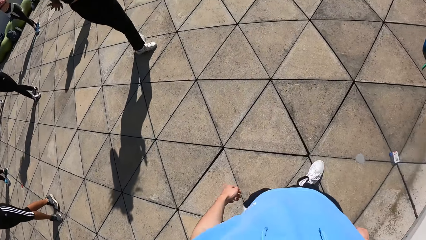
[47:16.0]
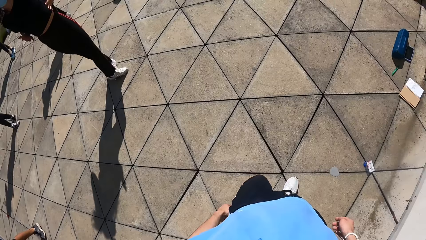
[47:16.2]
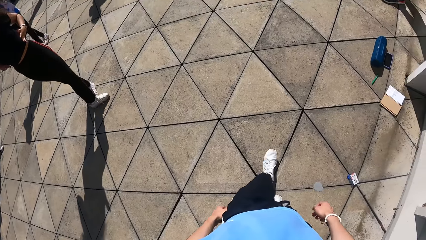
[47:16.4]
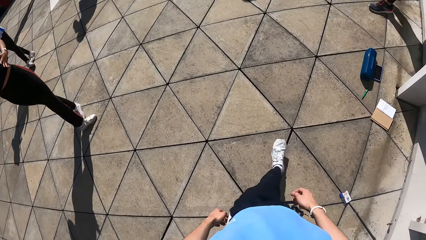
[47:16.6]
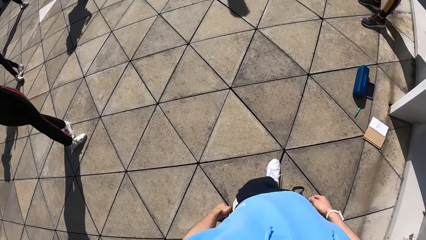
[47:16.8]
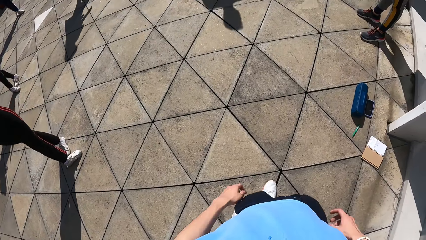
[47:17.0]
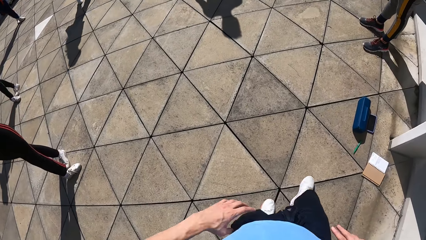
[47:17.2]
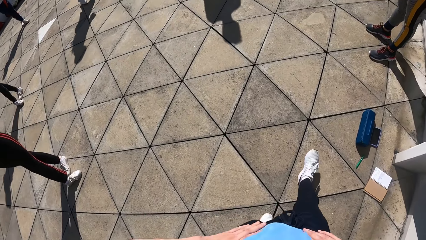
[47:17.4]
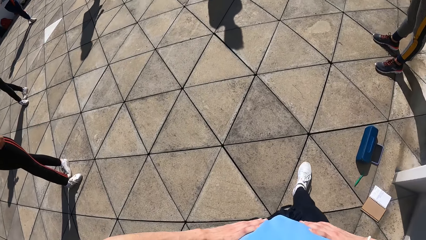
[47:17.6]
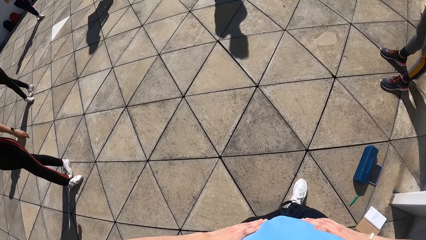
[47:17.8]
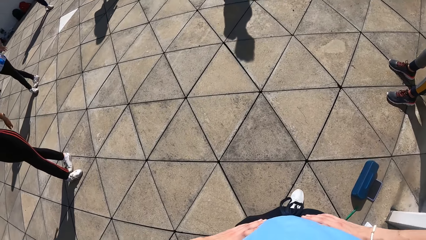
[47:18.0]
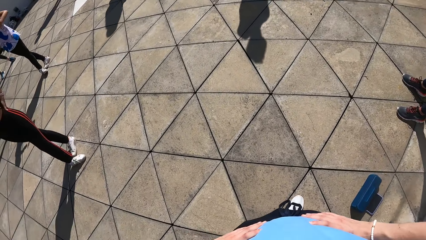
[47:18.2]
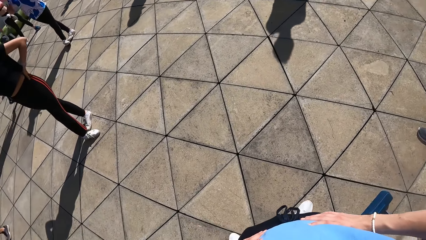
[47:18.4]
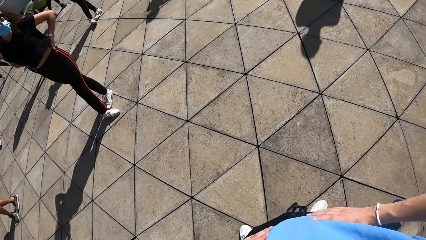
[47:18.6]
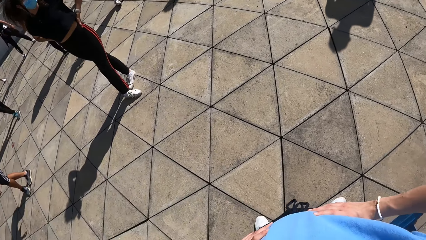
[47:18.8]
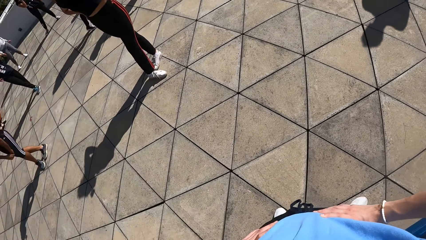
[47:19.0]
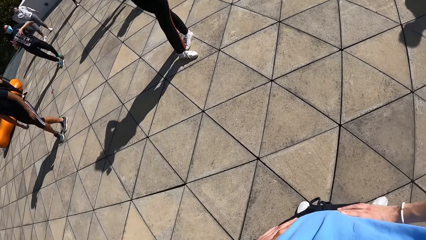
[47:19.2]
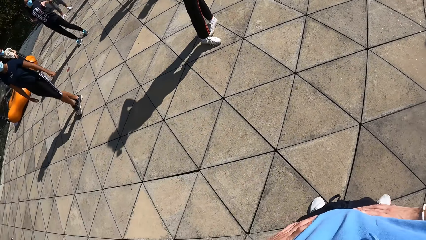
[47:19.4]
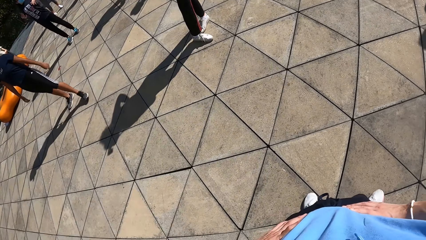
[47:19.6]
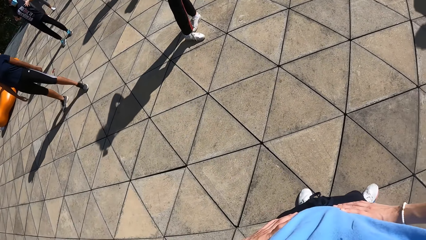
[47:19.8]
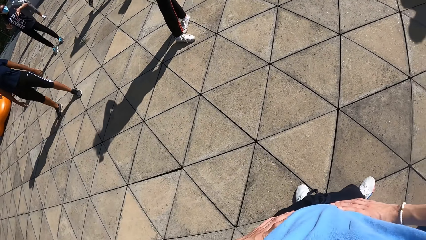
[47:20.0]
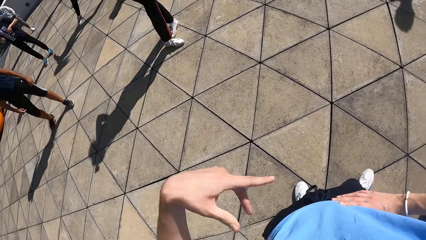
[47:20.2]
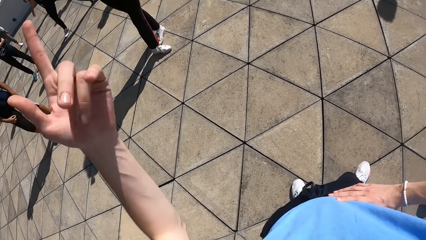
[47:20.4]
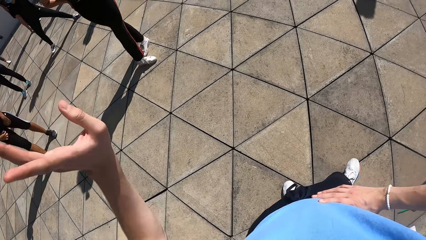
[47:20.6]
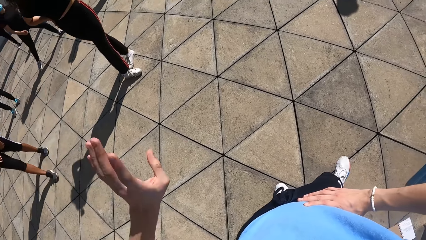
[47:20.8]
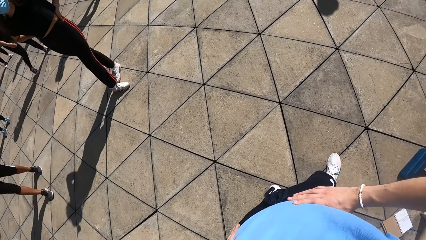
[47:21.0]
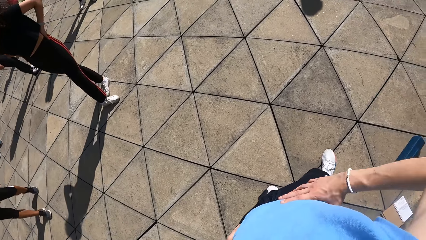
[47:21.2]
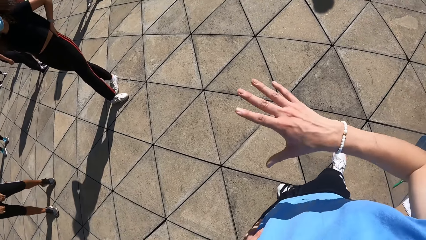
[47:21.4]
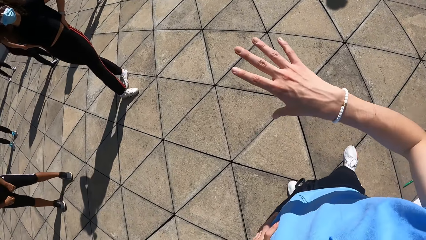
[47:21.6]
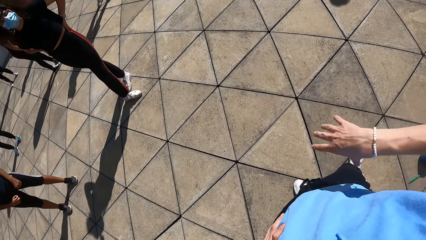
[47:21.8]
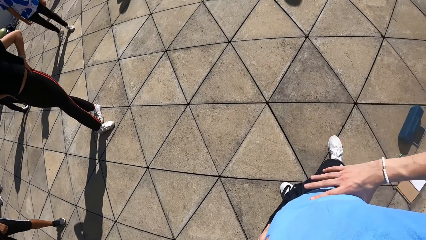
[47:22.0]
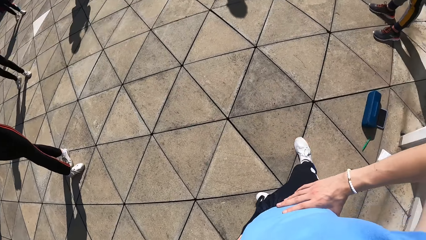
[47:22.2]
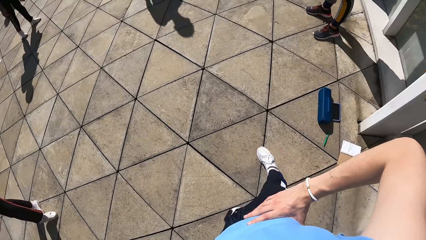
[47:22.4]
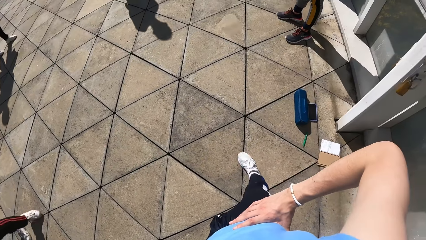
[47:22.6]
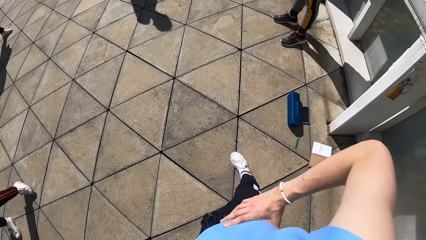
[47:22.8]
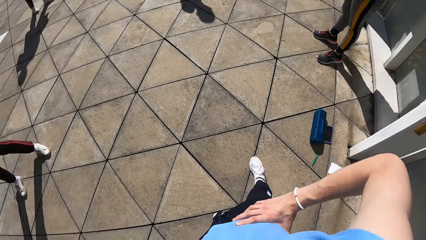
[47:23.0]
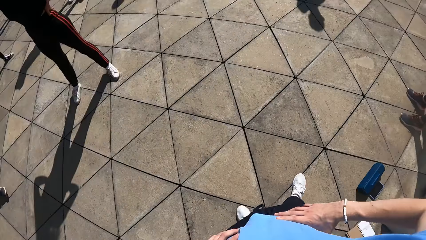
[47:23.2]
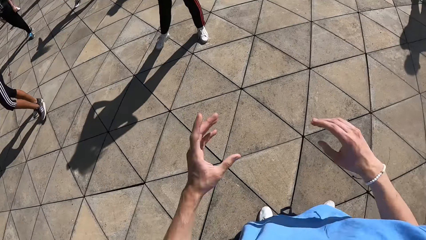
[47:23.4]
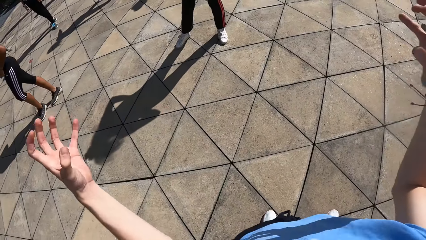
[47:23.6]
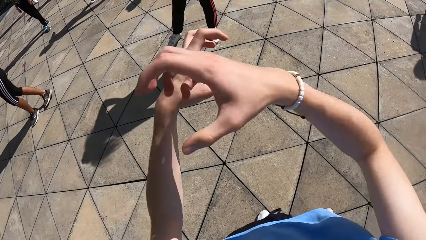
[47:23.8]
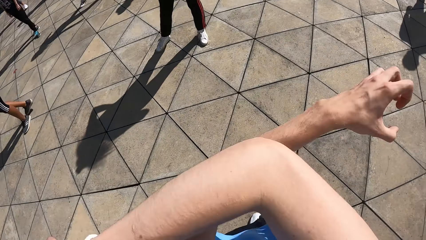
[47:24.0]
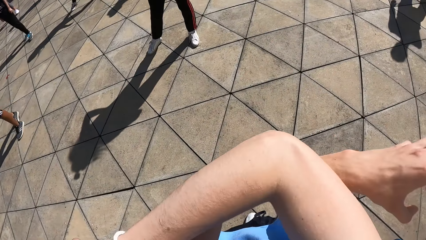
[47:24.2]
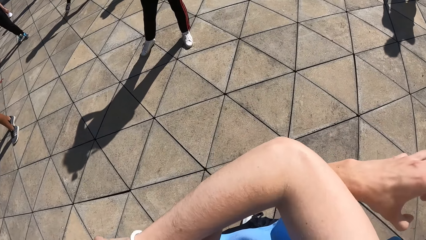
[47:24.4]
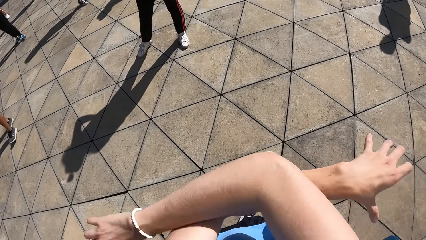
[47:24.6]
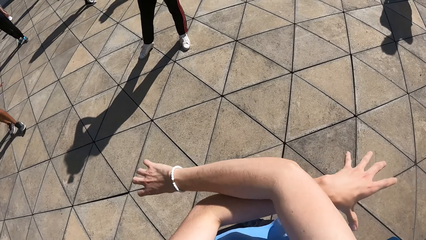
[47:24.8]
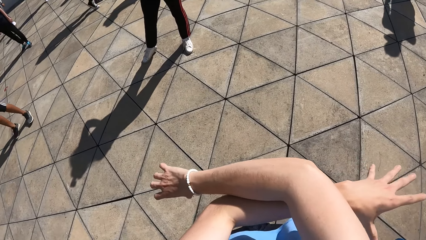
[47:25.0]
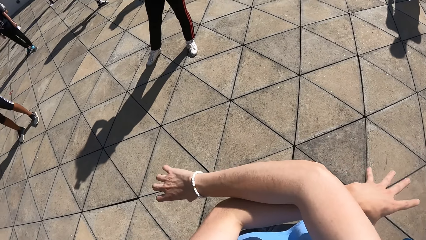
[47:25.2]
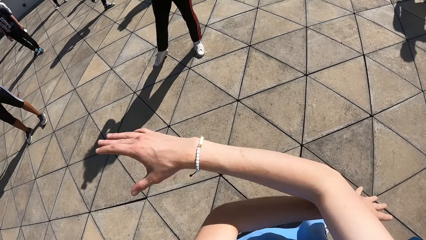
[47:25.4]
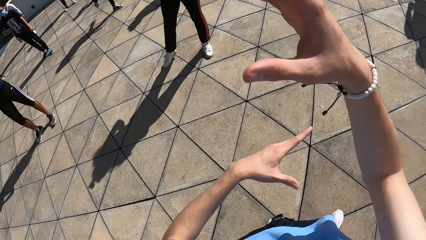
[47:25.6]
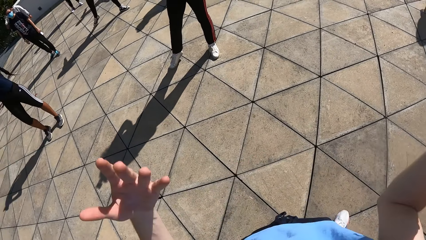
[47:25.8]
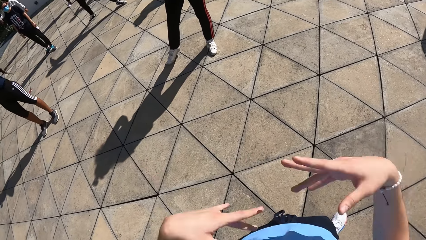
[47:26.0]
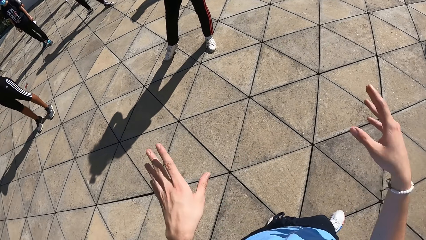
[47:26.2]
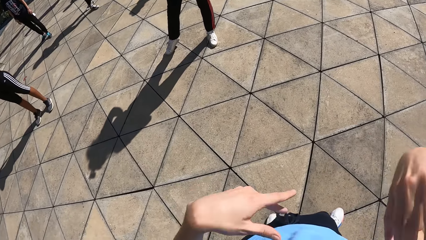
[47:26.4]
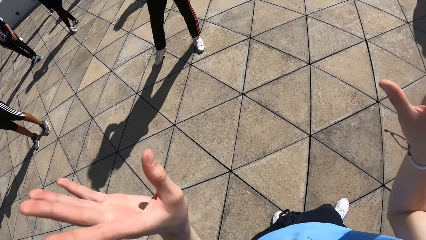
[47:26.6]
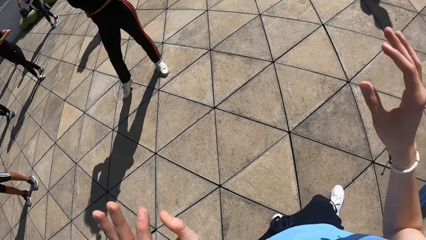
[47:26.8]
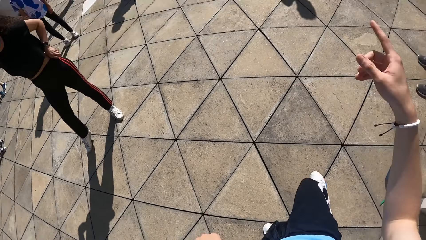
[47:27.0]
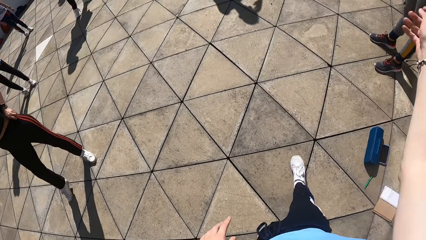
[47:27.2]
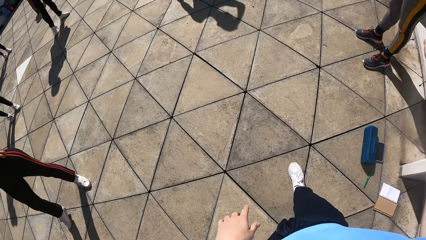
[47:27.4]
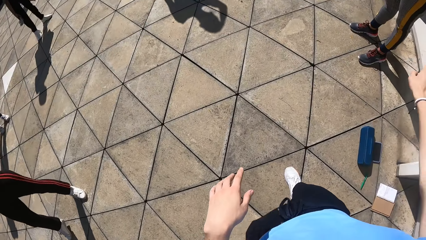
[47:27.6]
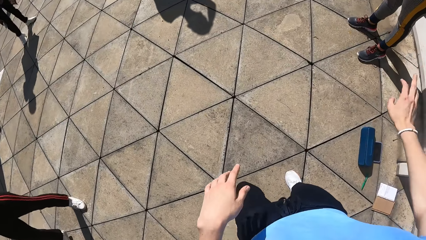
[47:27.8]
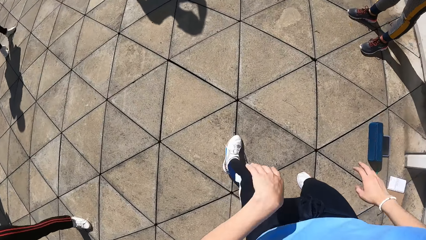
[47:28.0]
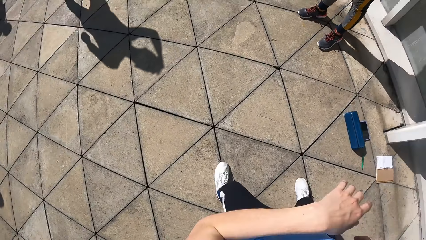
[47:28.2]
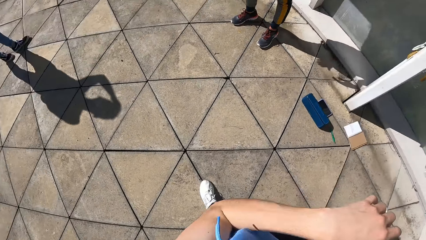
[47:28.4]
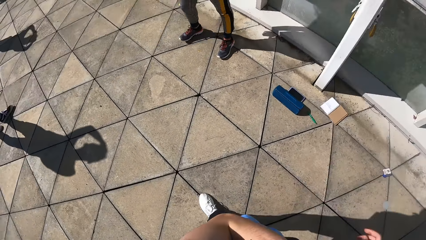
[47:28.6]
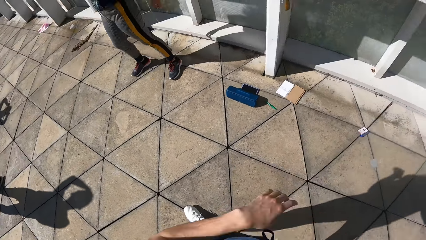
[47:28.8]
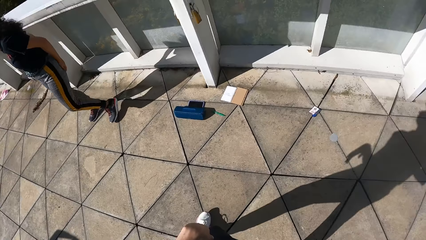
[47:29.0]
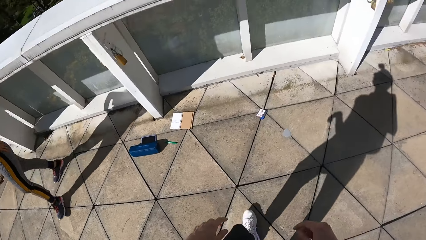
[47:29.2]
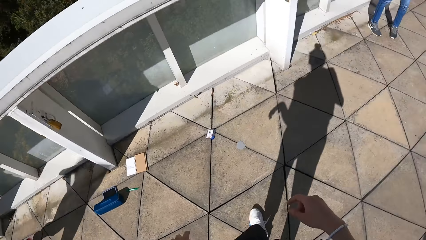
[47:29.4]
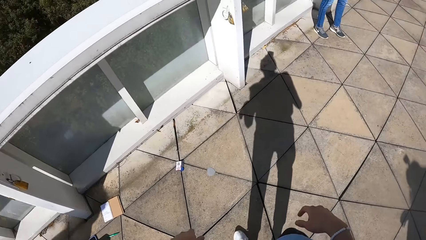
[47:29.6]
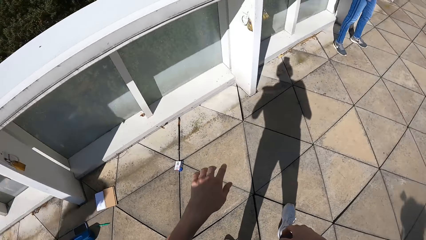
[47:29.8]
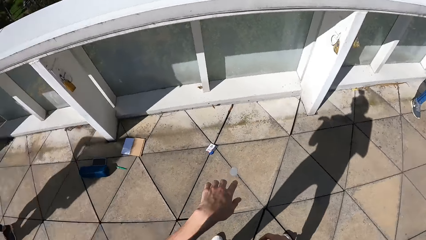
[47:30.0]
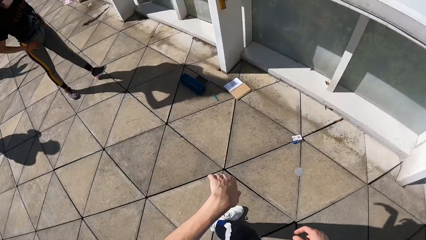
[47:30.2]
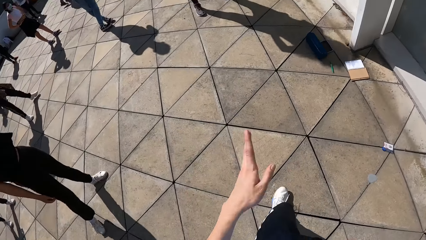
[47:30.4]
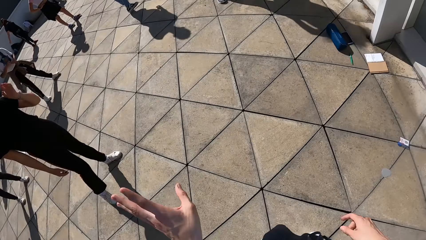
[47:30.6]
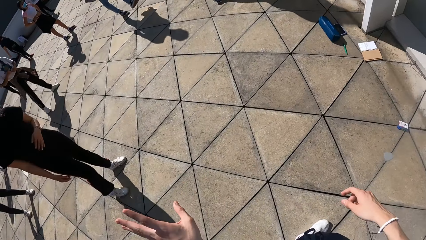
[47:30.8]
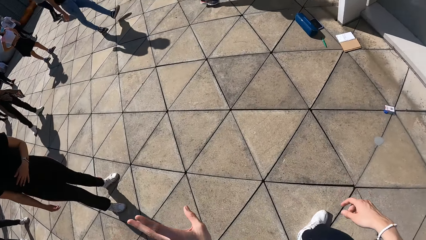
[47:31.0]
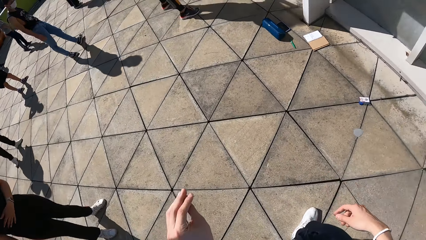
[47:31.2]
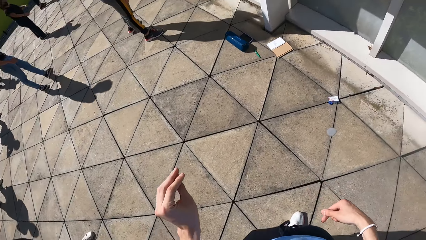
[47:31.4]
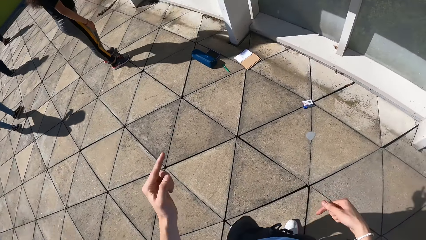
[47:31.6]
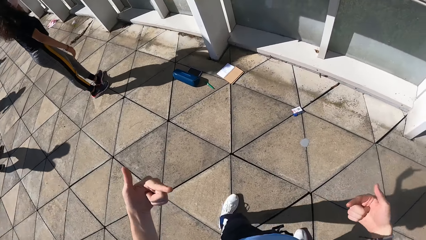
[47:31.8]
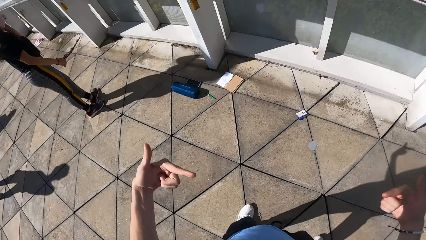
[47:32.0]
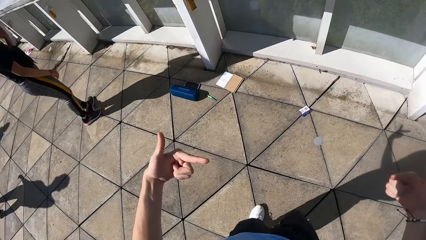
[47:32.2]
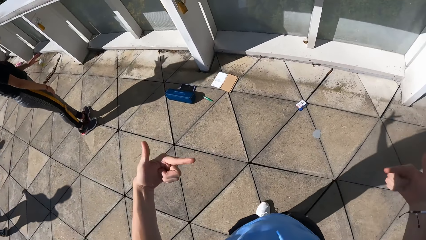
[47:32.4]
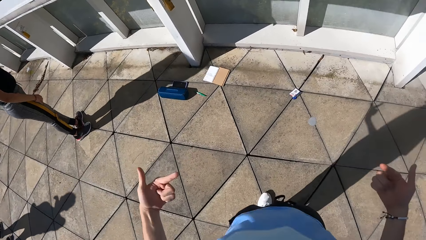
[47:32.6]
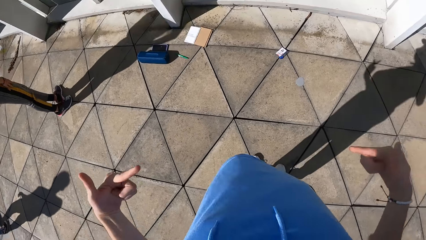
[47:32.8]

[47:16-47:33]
The camera wearer walks around. He places both hands on his waist. He holds the waist with the hands. He looks around. He removes his left hand from his waist. He swings the left hand. He places his left hand on his waist. He removes his right hand from his waist. He swings the right hand. He places his right hand on his waist. He holds the waist with the hands. He looks around. He removes both hands from his waist. He lifts both hands. He crosses the hands together. He dances. He stretches the right hand fingers. He lifts the hands. He swings the hands. He looks around. He looks at the left hand. He looks around. He swings the left hand. He gestures with the index and thumb fingers.
